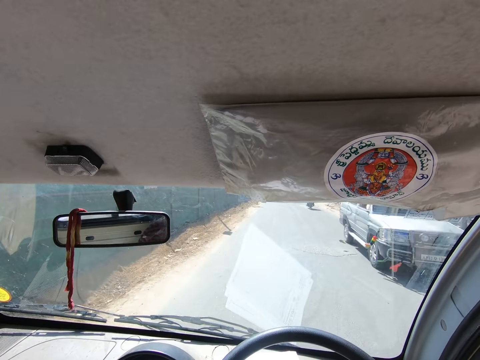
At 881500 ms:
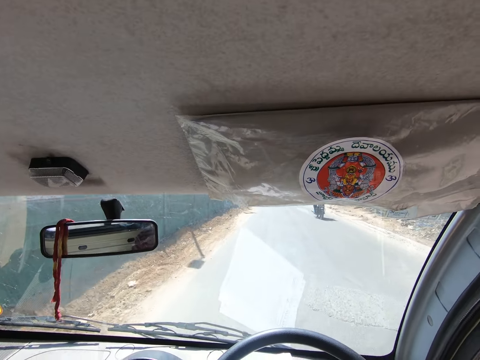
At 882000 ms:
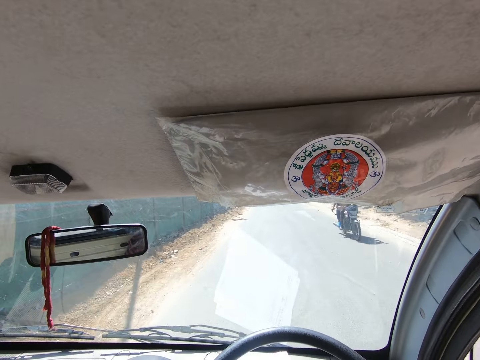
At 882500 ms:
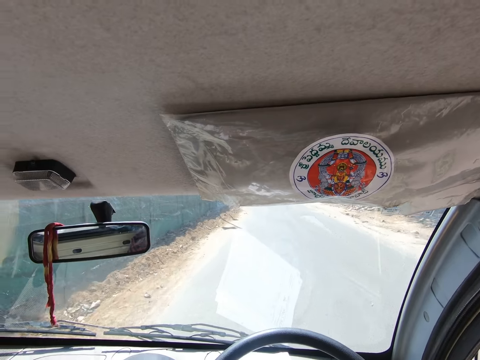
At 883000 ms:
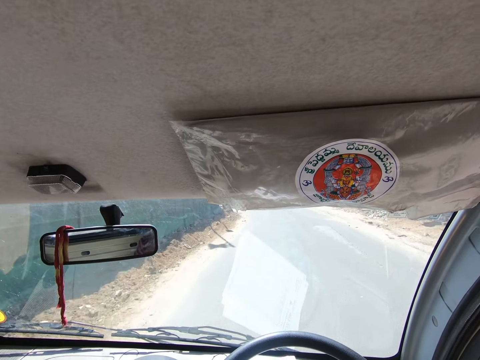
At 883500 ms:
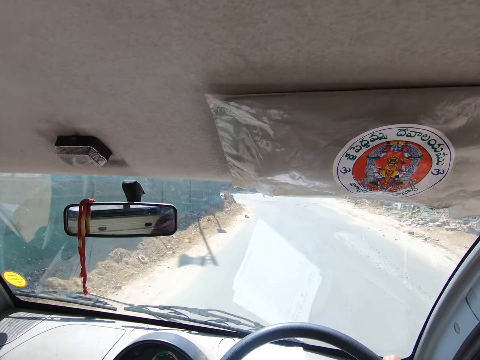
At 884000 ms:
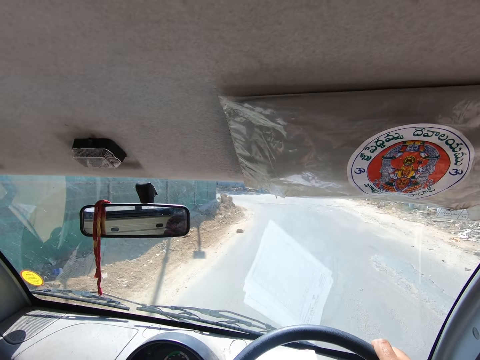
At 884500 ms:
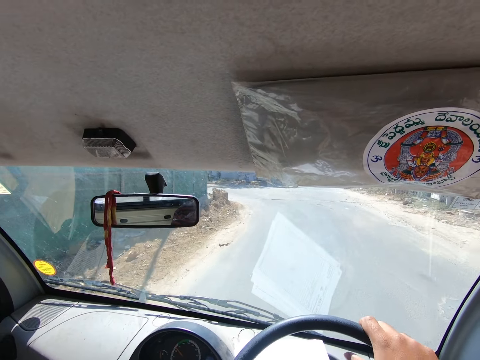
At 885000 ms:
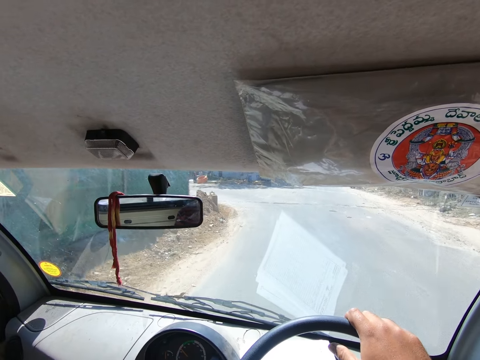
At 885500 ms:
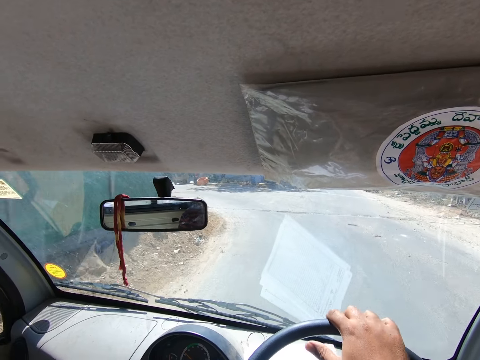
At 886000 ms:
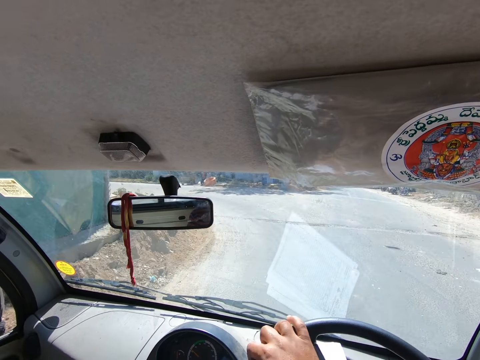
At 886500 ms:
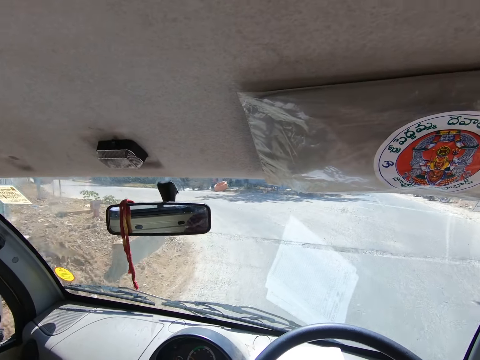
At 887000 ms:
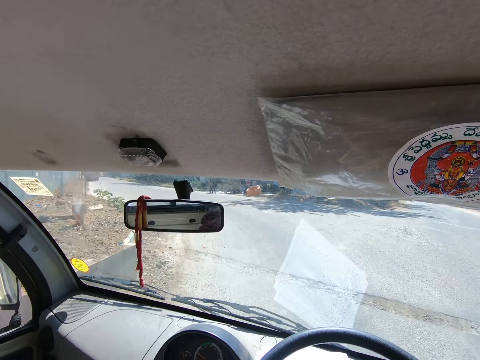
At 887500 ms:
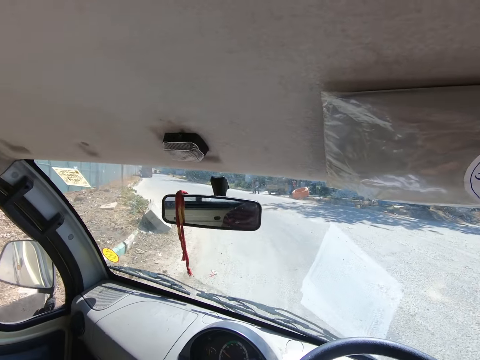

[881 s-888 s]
The camera wearer drives past a white car. They drive past a motorcycle.

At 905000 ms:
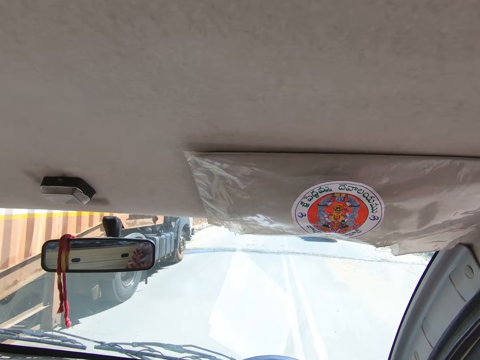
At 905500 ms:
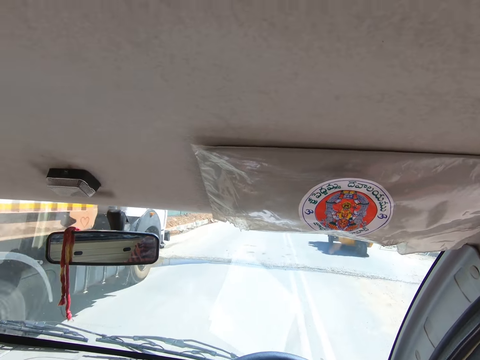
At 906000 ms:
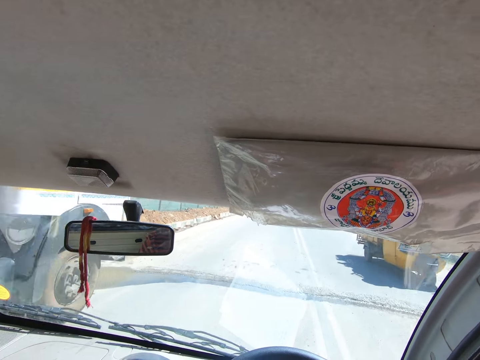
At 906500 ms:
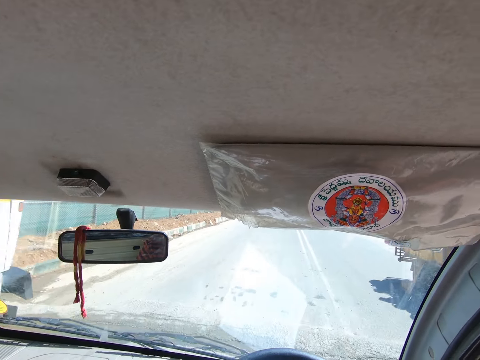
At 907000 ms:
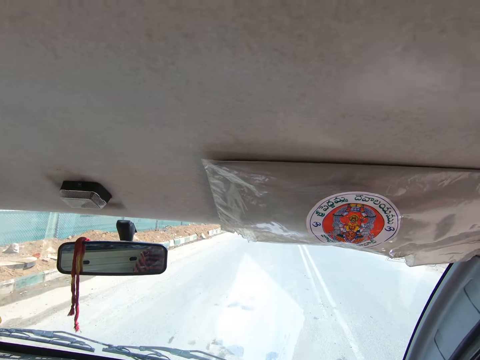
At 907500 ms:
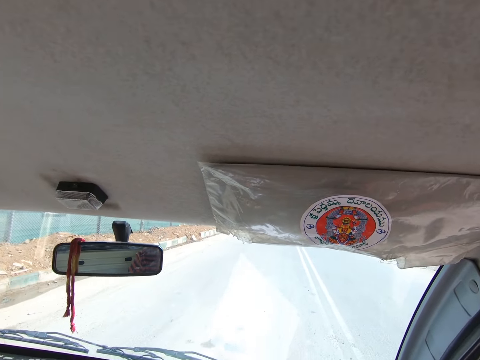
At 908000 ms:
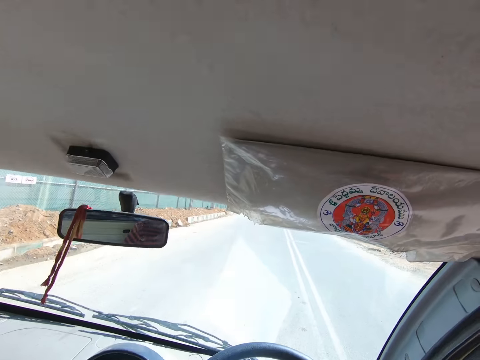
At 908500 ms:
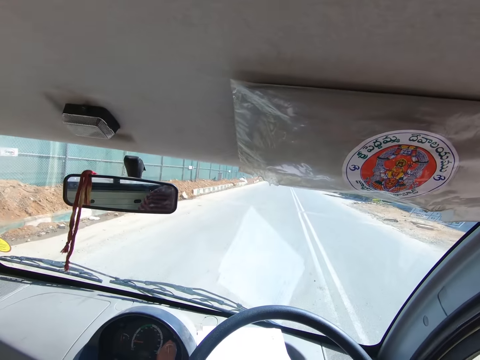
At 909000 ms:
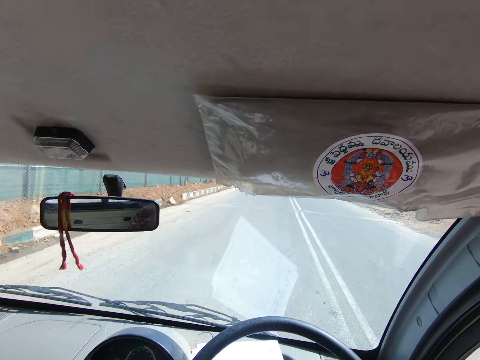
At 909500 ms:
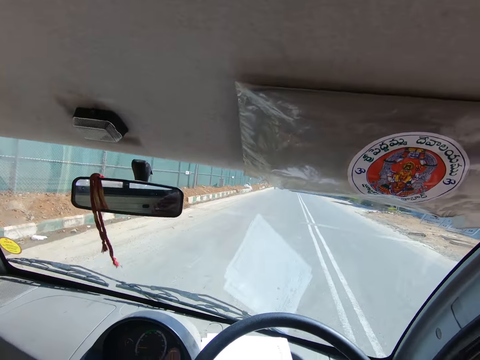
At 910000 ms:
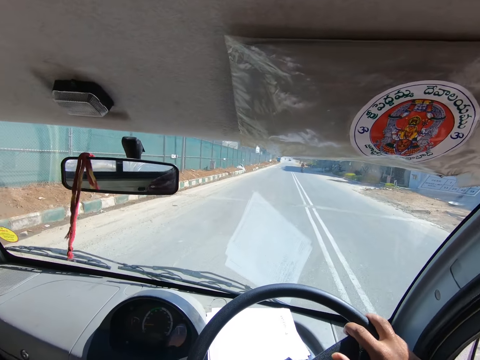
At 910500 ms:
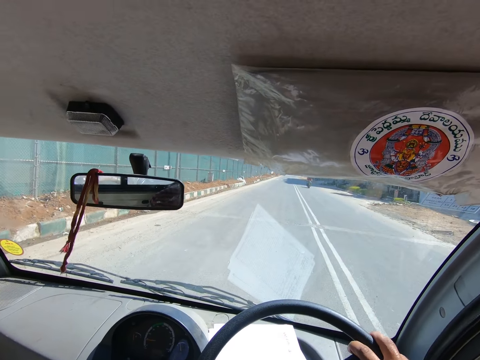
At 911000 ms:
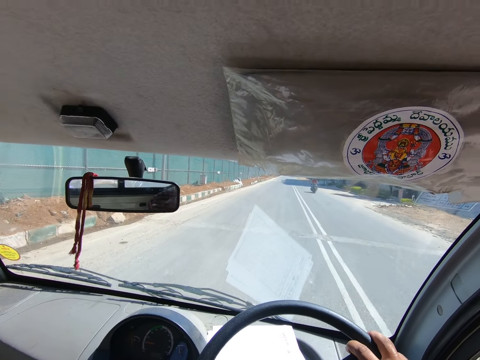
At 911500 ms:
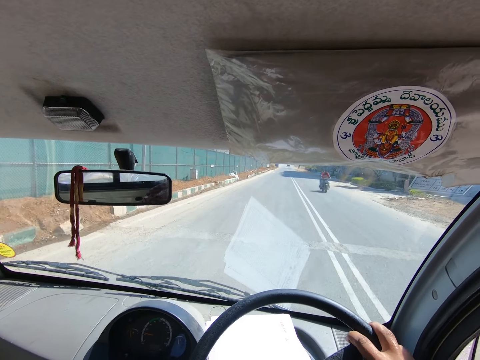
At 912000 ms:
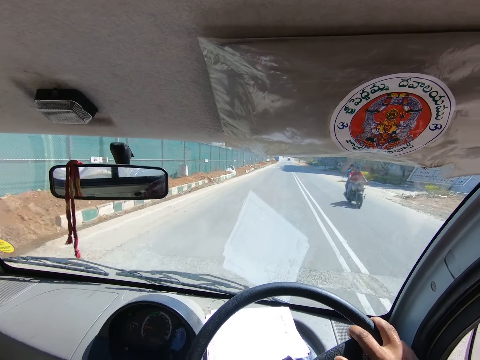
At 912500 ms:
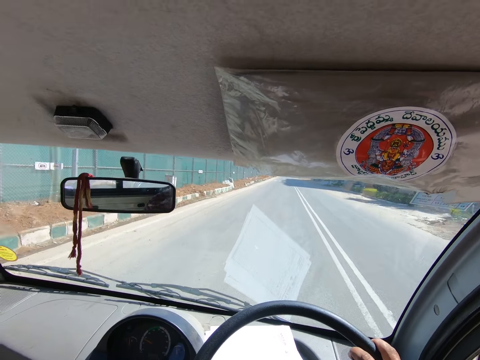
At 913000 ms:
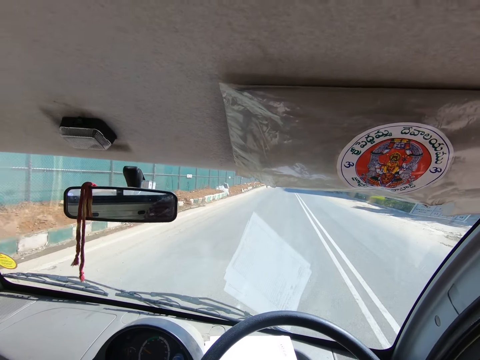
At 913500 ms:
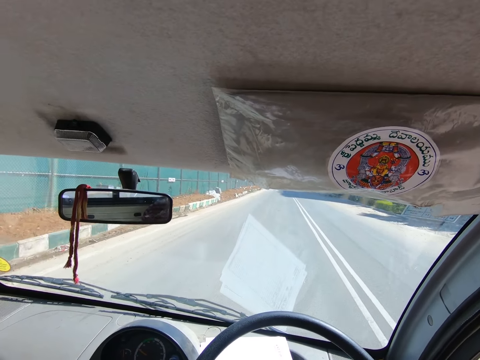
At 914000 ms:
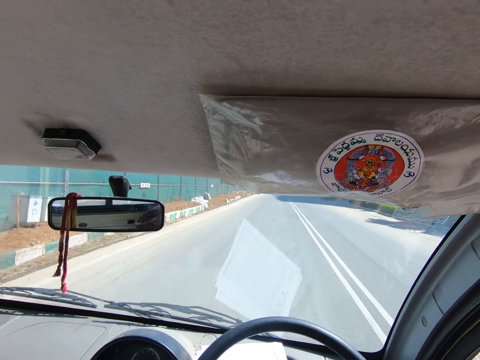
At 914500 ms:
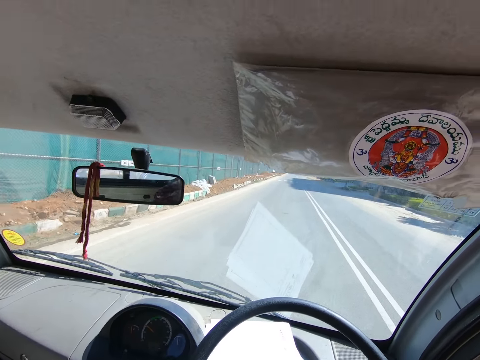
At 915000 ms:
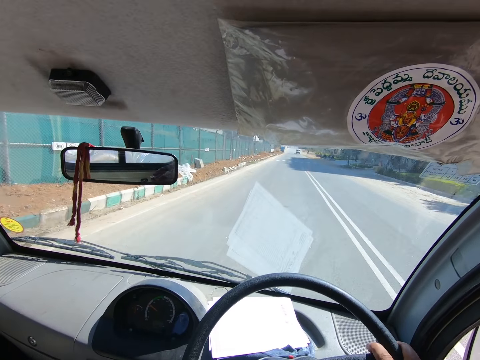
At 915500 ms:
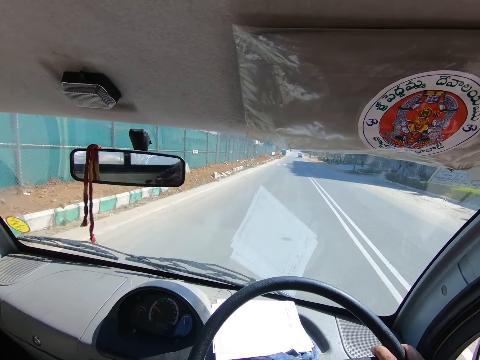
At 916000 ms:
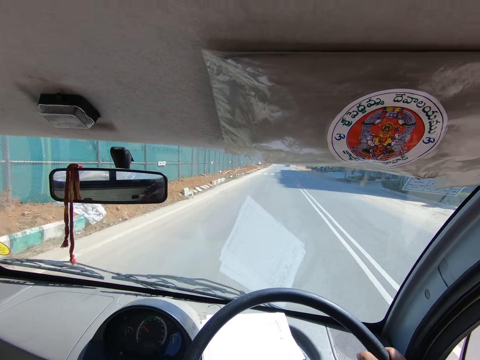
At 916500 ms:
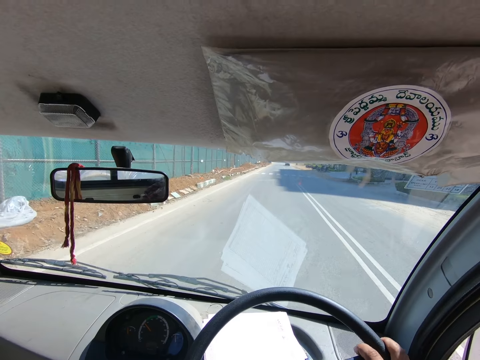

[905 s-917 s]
The camera wearer drives past a truck. They drive past a tricycle. They drive past a motorcycle.

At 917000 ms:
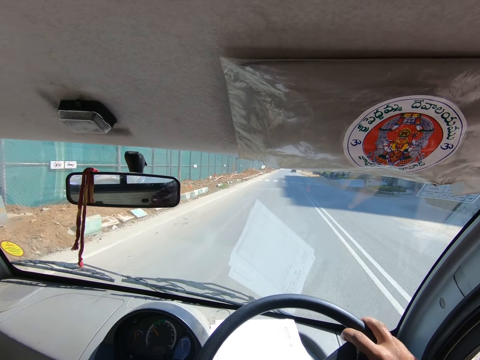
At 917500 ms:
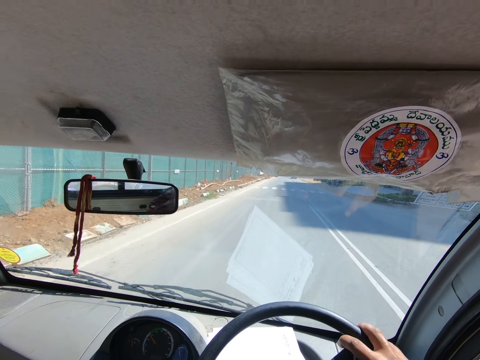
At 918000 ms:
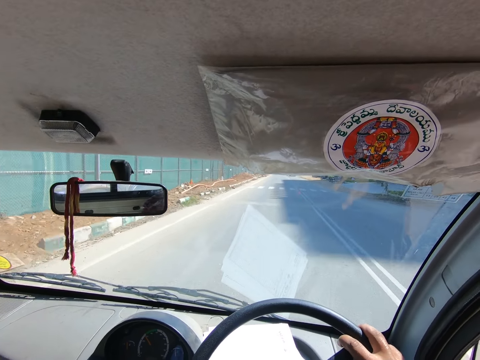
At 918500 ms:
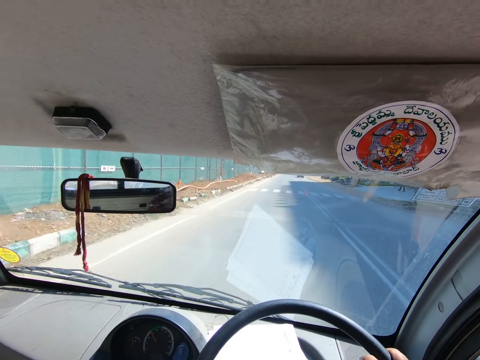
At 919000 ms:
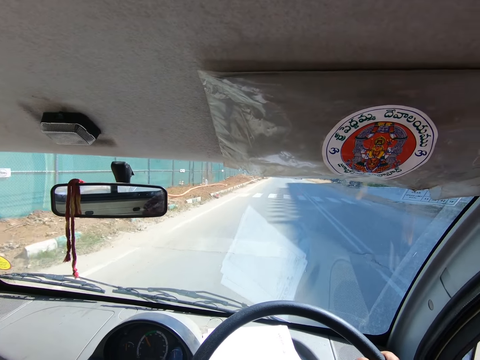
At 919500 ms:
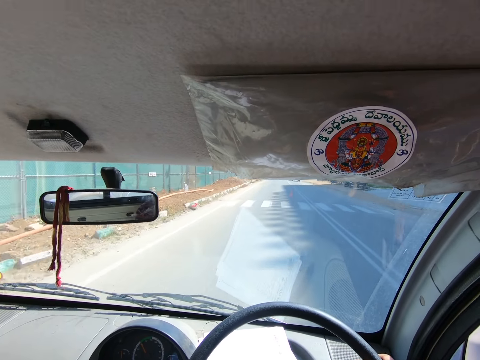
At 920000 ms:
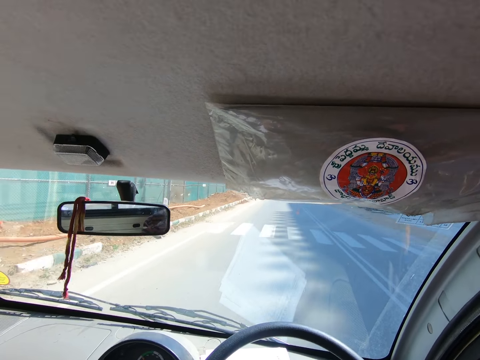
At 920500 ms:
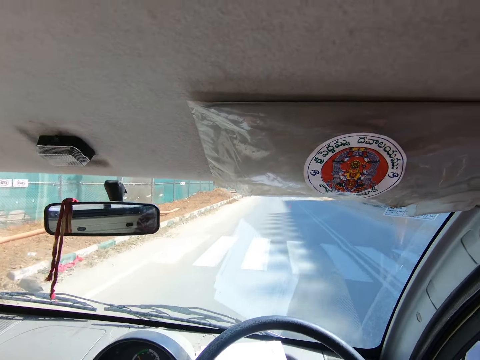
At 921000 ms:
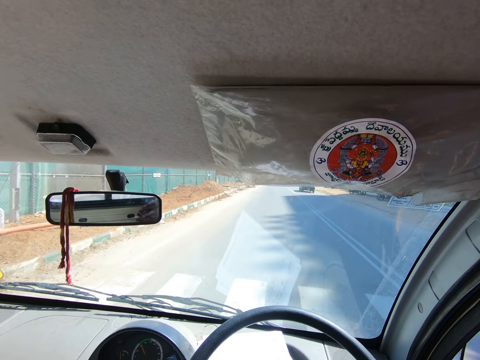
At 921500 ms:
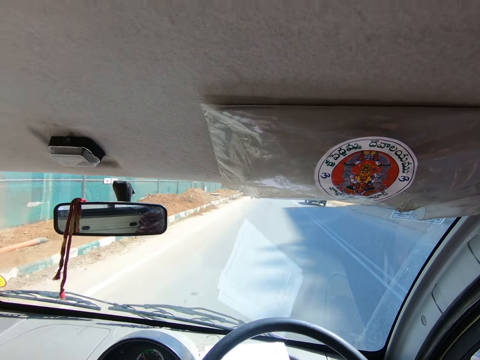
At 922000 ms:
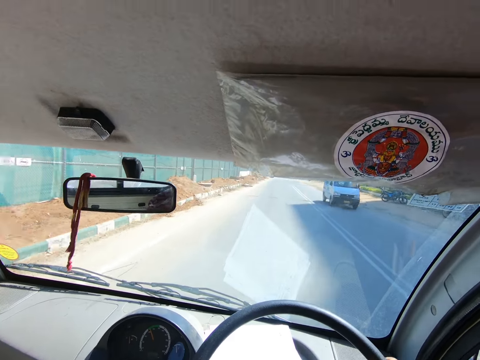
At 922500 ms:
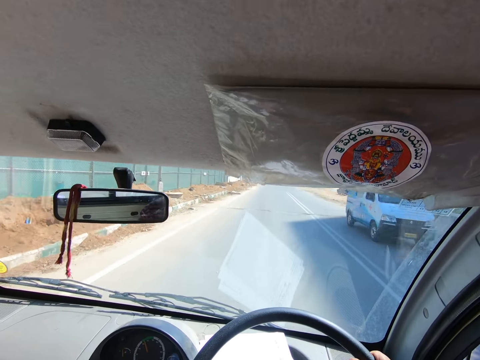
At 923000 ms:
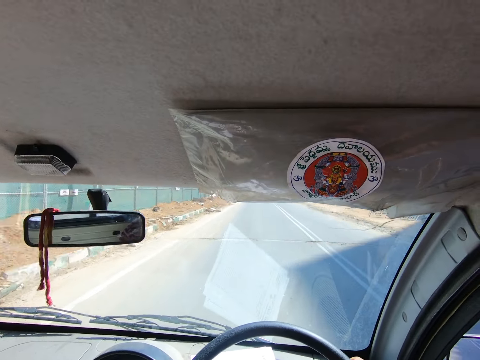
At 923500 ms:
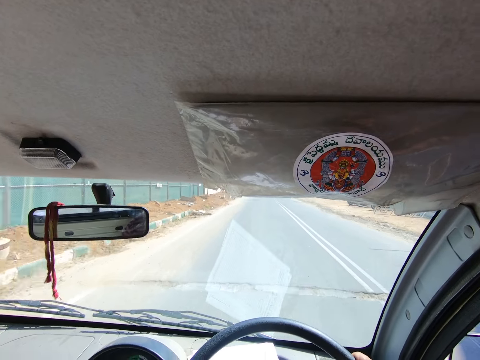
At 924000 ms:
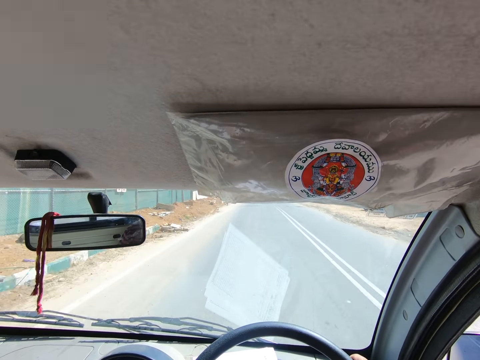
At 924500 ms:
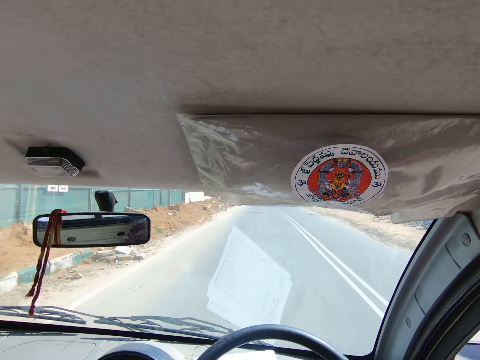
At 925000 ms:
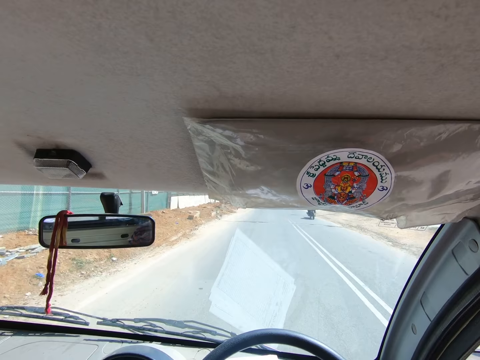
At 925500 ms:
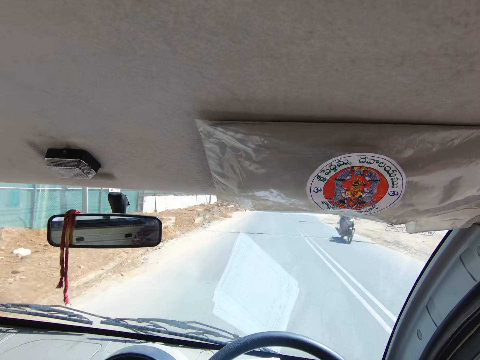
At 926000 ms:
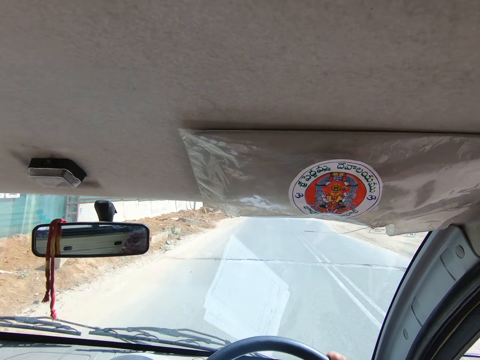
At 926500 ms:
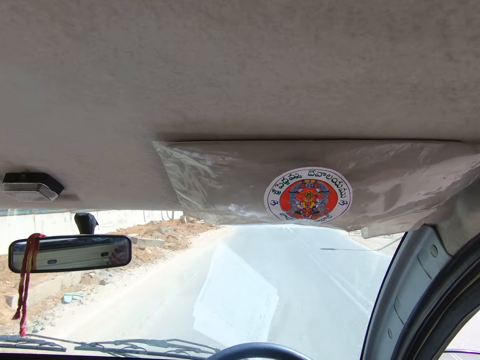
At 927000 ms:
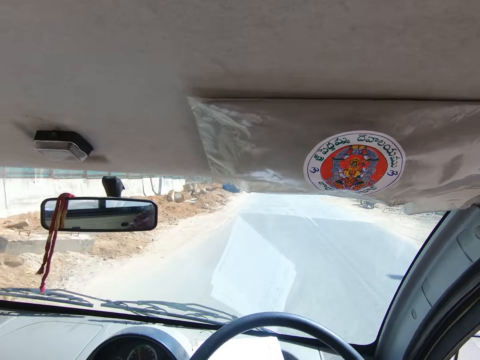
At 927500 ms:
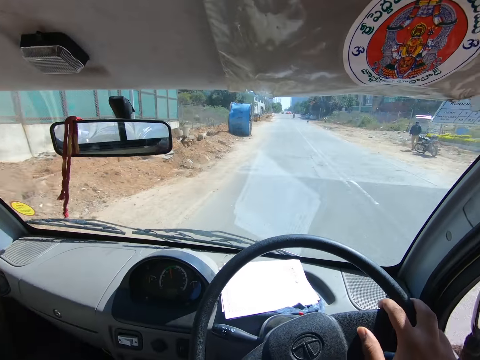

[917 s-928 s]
The camera wearer drives past a white bus. They drive past a motorcycle.
